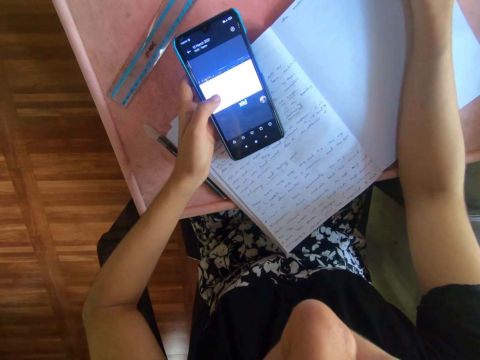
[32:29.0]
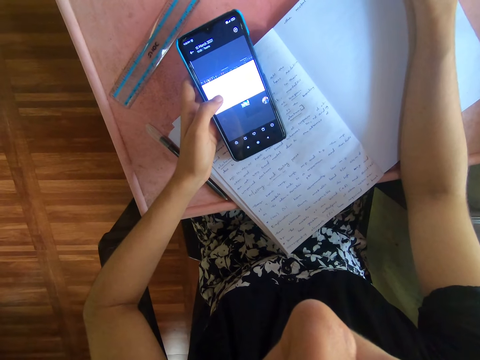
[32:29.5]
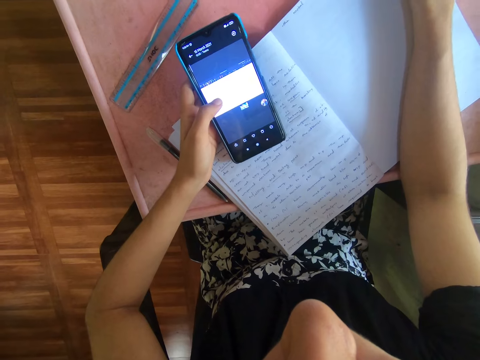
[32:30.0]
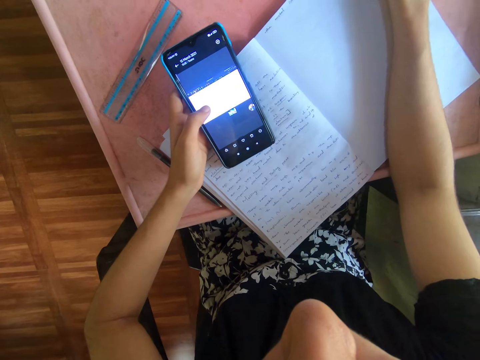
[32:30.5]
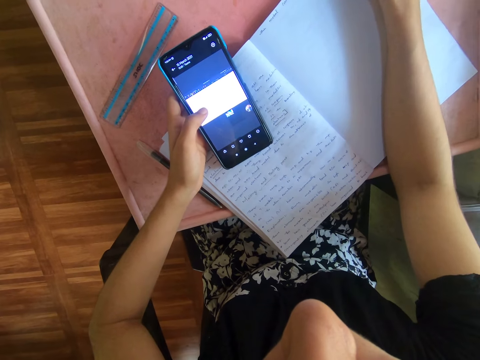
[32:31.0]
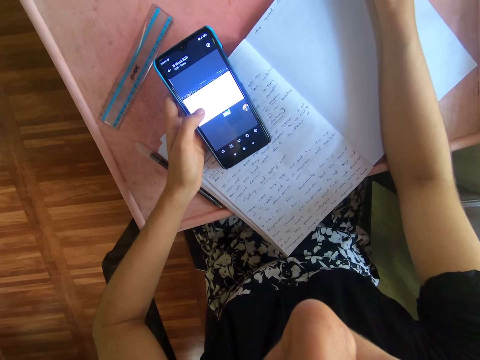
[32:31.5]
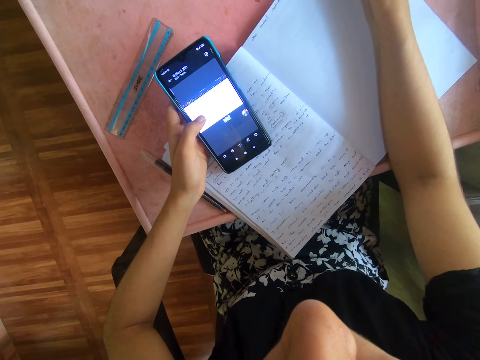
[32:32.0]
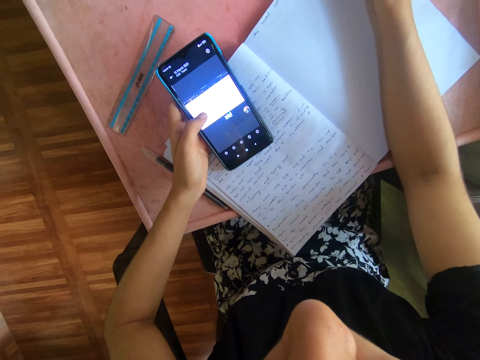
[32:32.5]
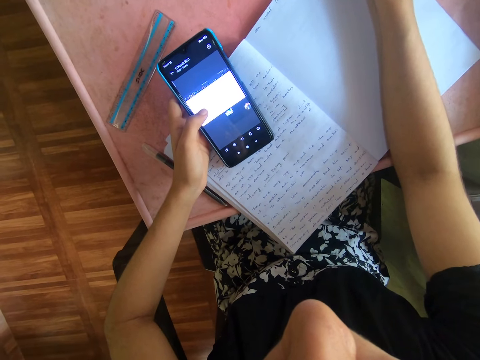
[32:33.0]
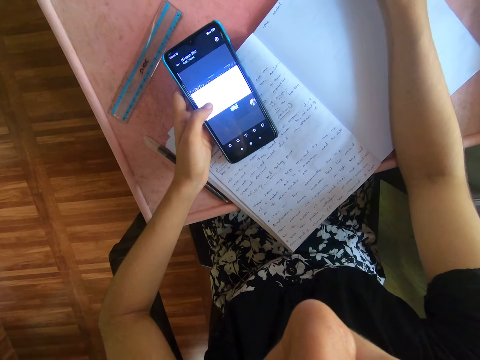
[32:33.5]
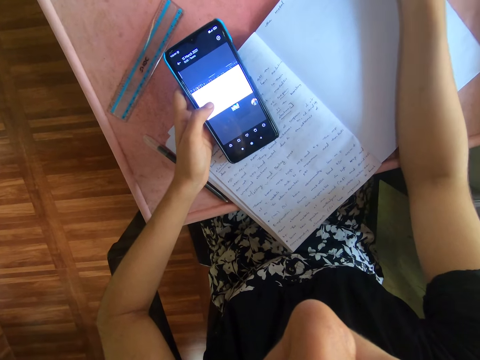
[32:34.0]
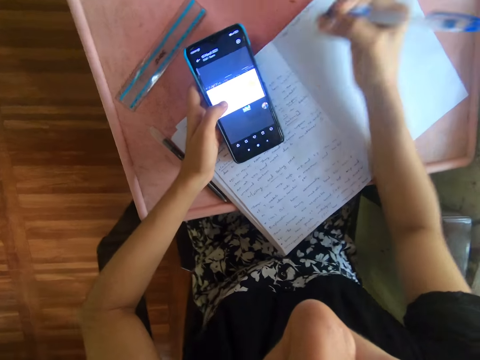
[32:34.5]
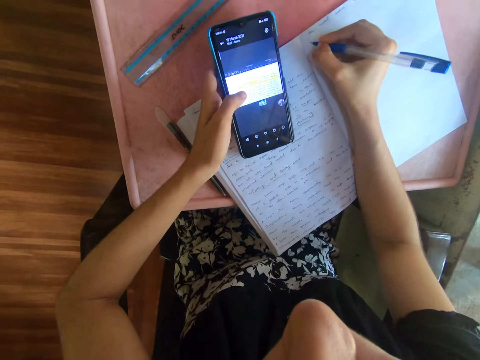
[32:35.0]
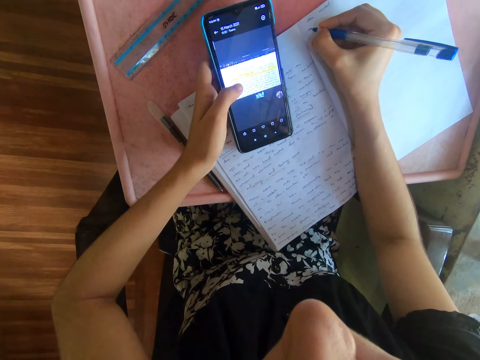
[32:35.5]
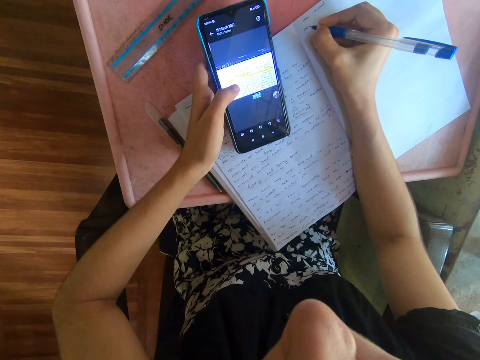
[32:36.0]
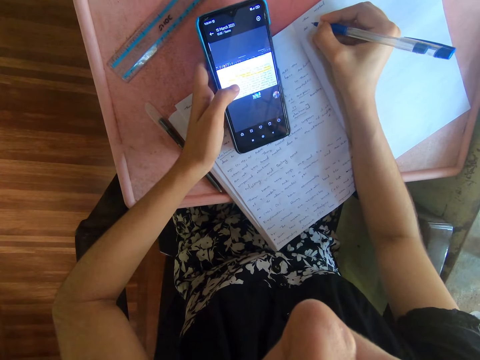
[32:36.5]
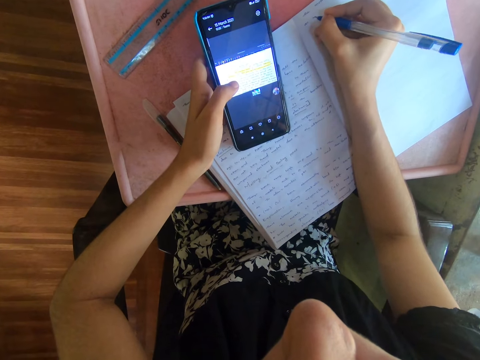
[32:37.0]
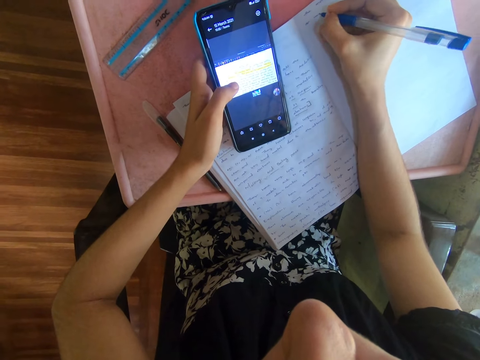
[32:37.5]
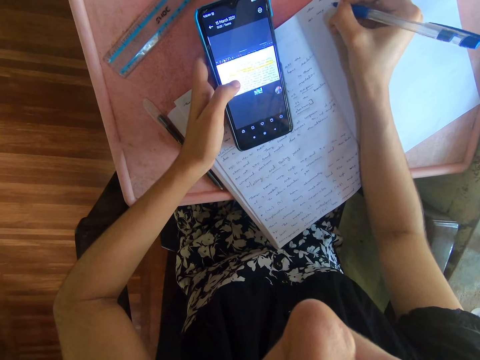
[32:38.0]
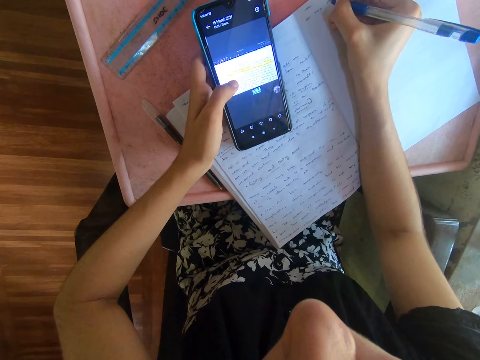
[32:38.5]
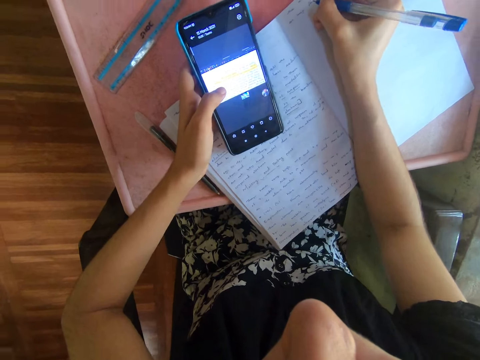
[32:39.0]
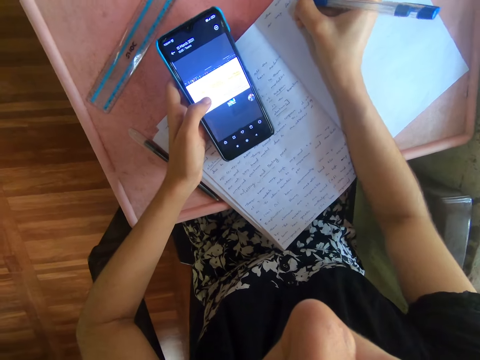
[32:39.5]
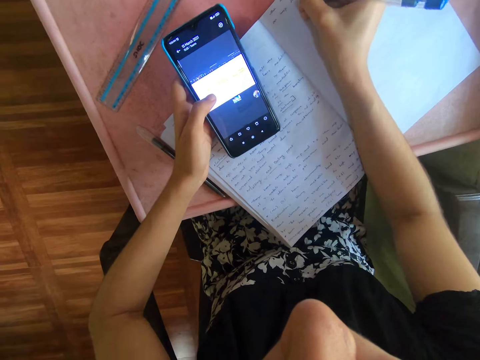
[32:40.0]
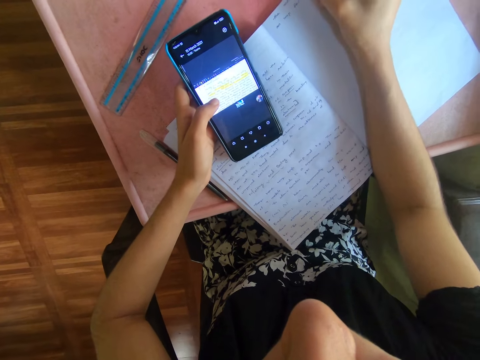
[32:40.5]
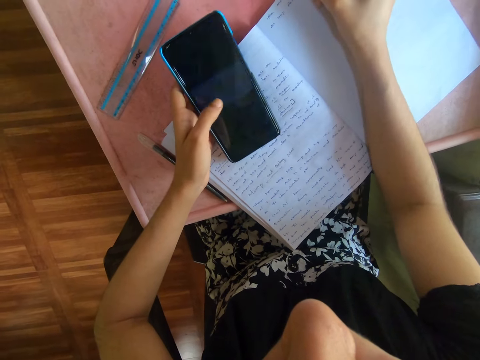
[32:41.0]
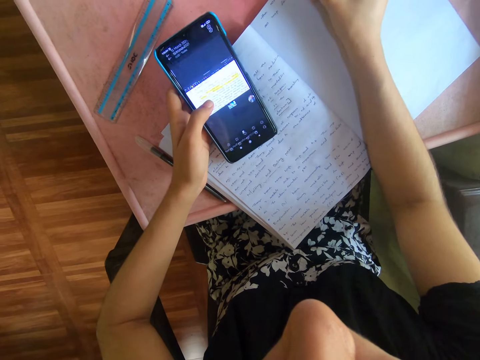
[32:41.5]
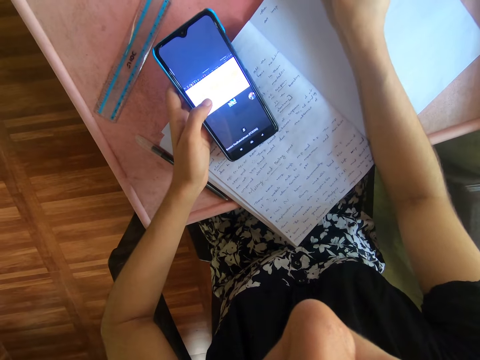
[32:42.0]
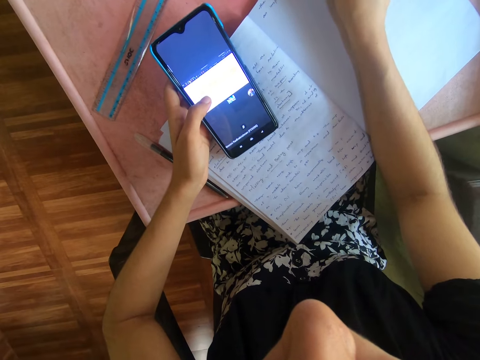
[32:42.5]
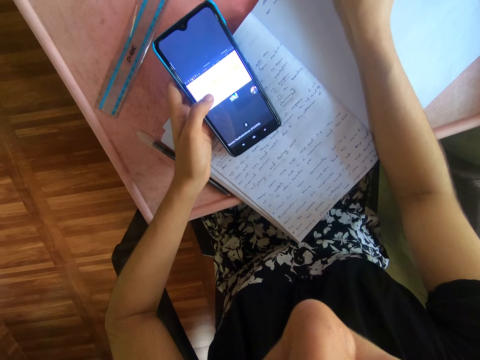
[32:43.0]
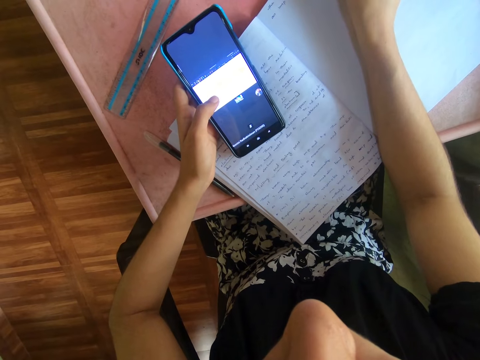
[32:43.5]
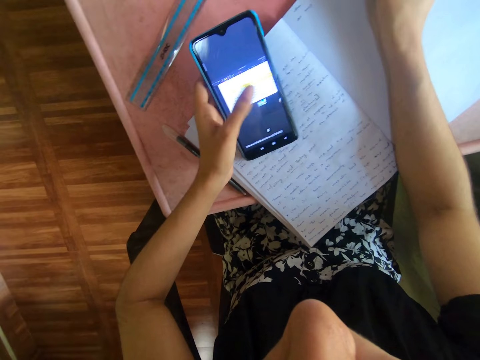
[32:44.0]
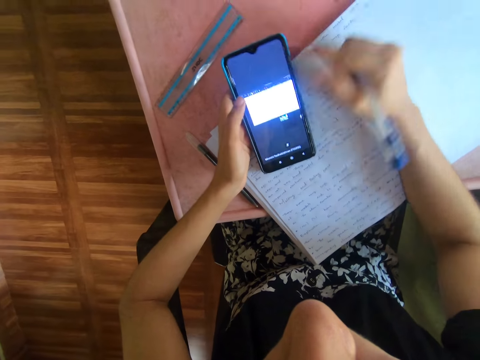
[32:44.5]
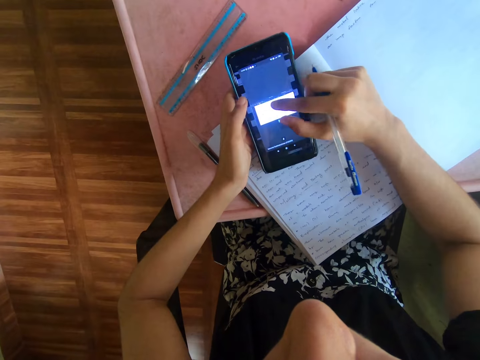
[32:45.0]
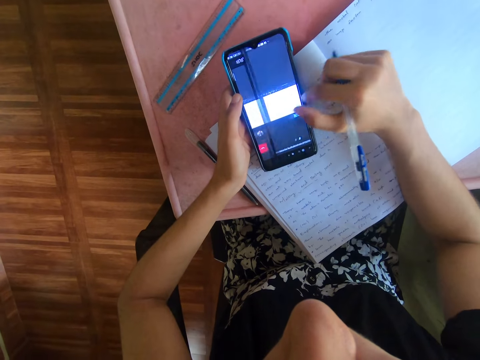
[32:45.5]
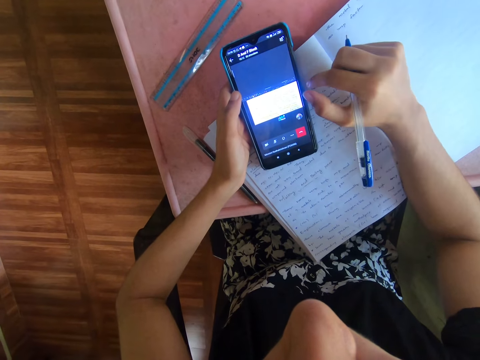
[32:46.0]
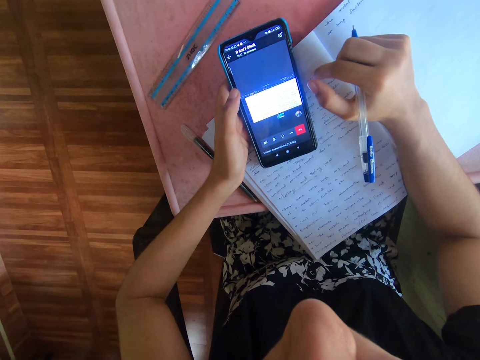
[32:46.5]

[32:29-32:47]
The camera wearer looks at the phone. They write on a book. They tap the phone. They write on the book. They operate the phone with both hands.

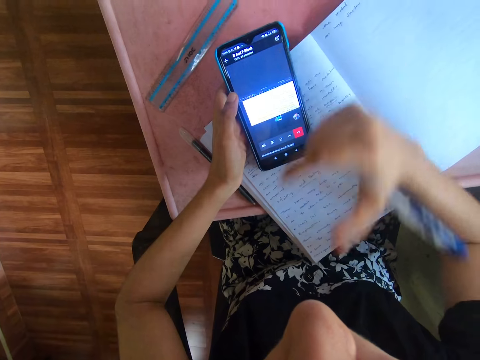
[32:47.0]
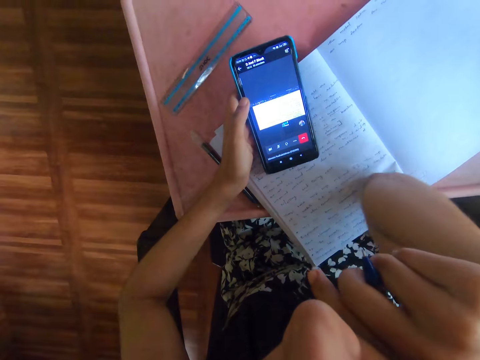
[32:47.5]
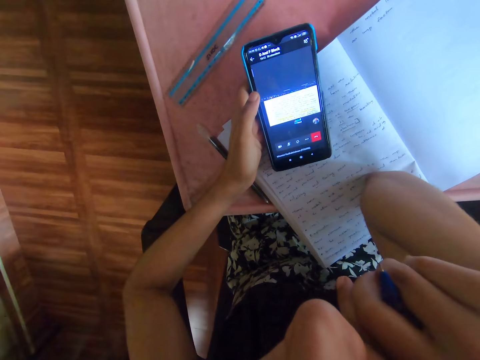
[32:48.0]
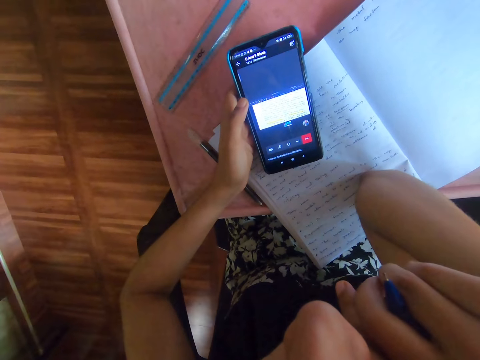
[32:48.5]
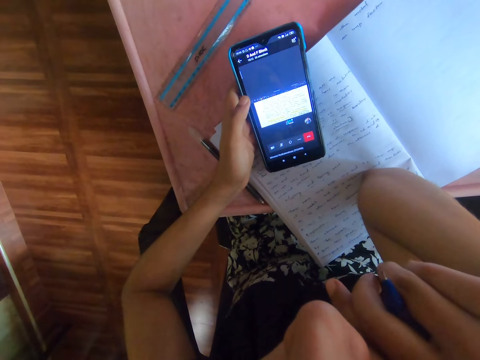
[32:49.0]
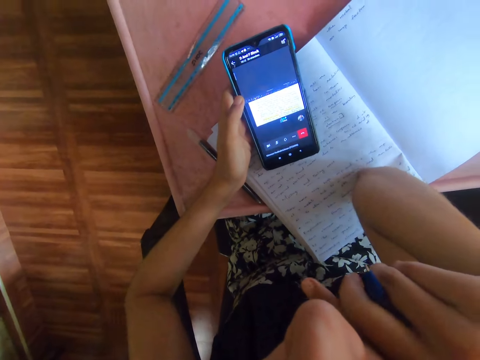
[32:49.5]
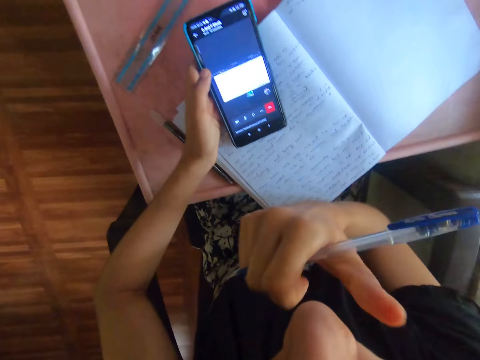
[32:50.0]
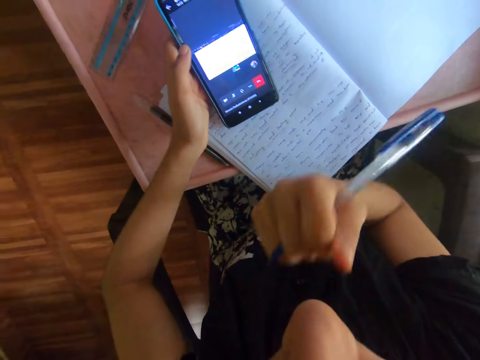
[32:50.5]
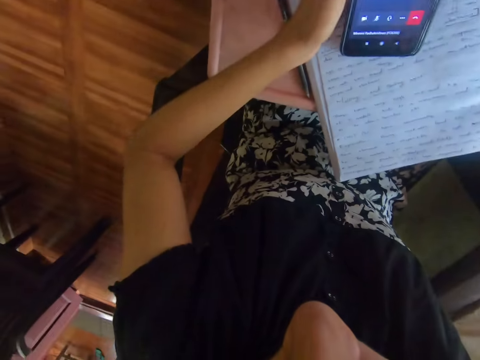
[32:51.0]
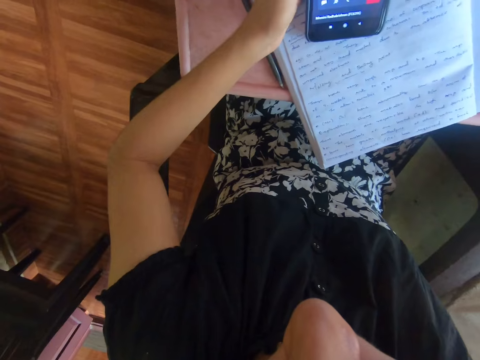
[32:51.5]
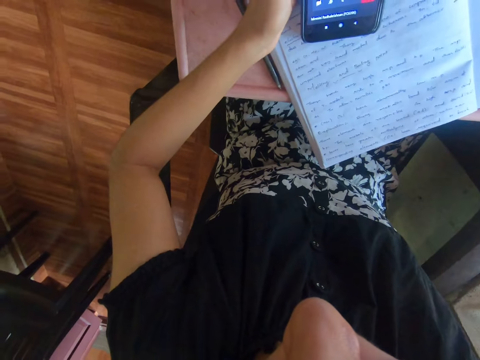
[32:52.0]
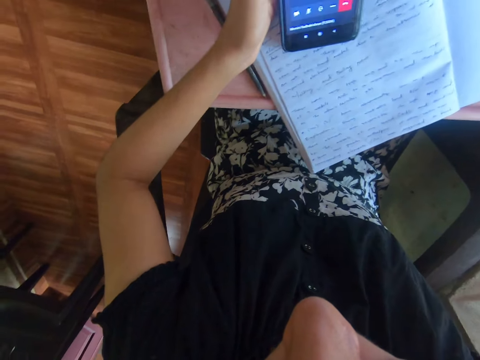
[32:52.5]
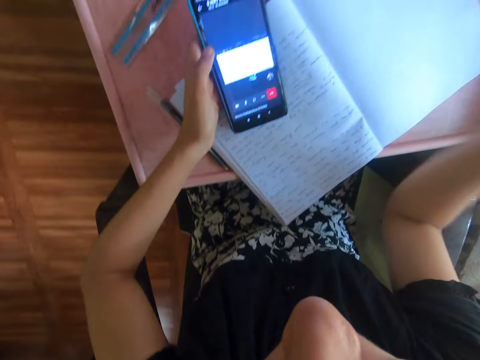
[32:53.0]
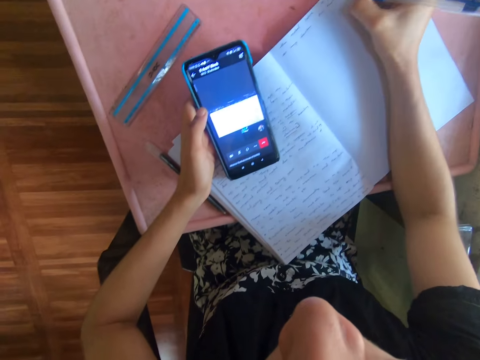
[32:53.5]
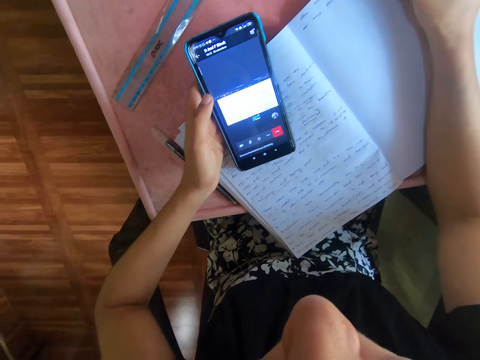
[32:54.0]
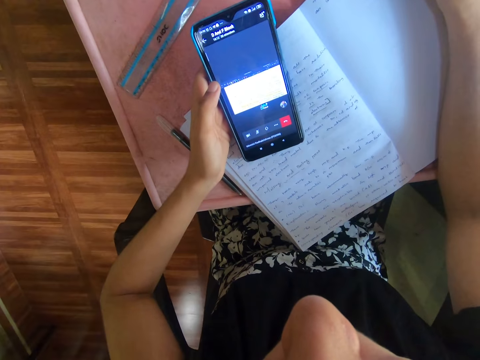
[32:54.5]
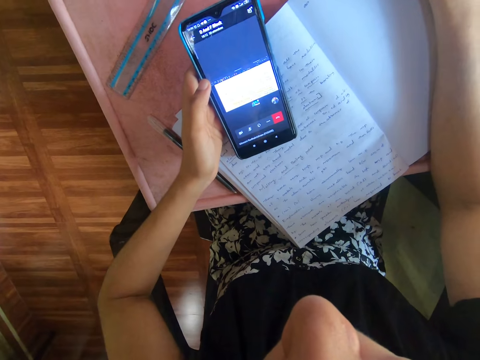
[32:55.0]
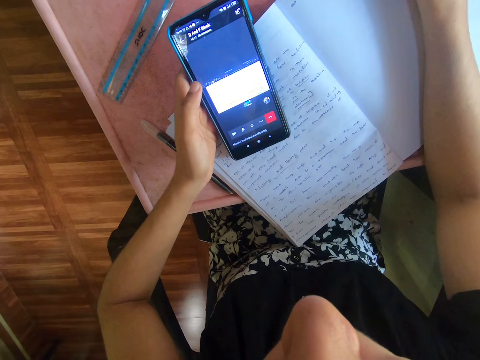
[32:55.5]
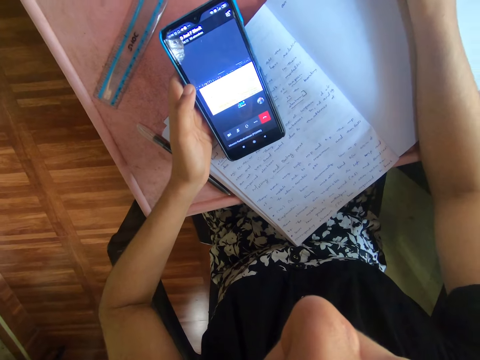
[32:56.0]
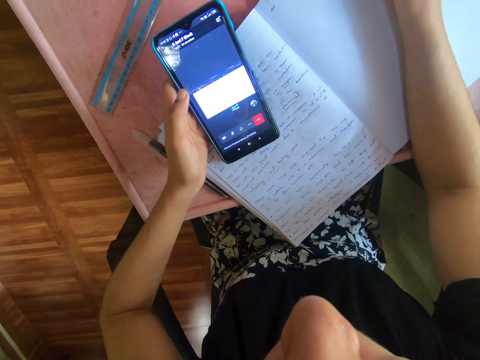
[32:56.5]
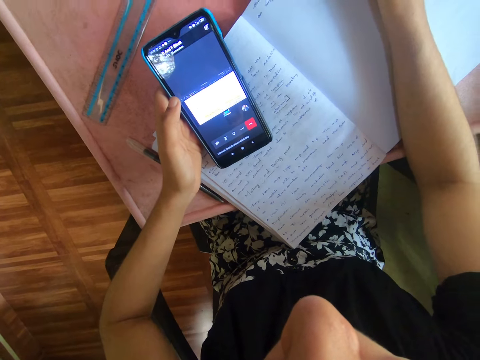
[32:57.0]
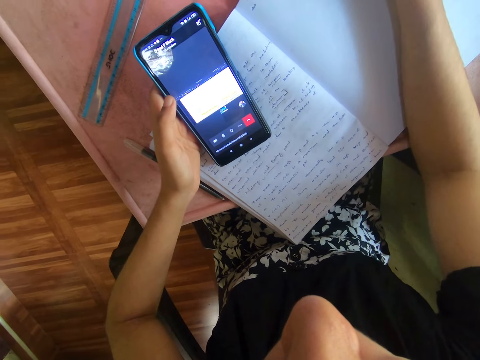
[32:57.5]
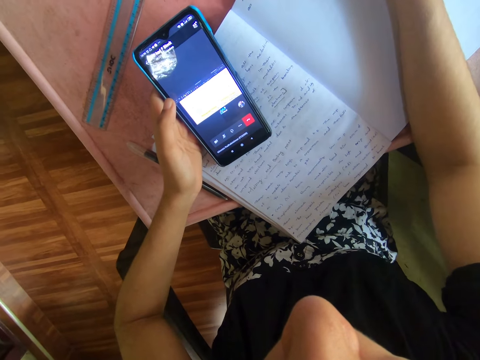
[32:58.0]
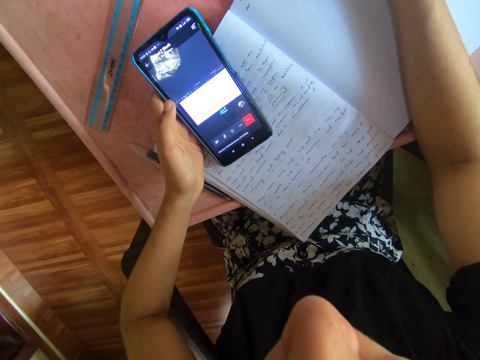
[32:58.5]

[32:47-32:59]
The camera wearer puts her right hand on her chin. She places her right elbow on the book on the table. She looks at the phone. She rubs her nose with her right hand. She writes in the book on the table with the pen in her right hand.
